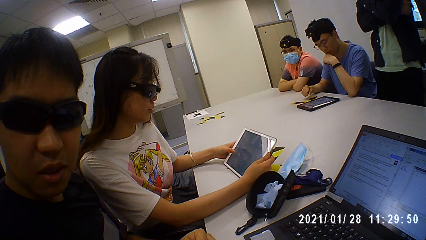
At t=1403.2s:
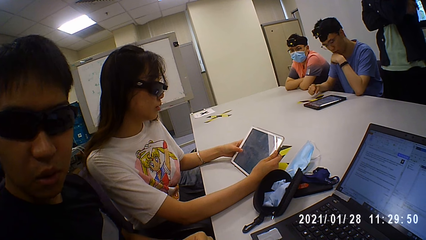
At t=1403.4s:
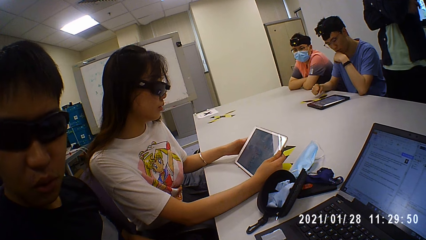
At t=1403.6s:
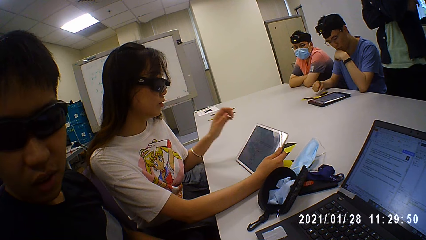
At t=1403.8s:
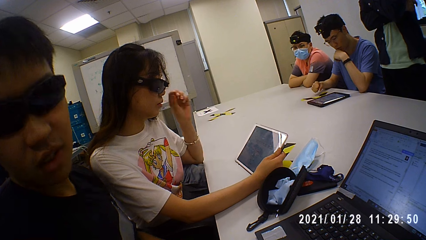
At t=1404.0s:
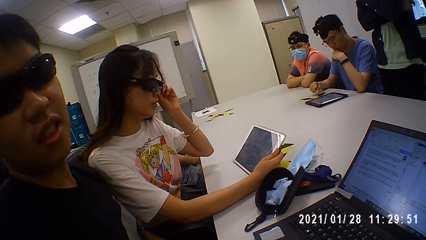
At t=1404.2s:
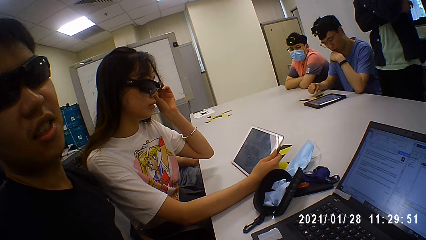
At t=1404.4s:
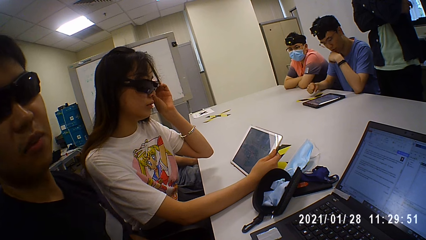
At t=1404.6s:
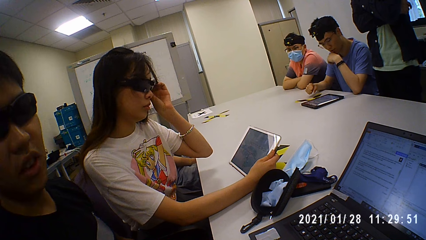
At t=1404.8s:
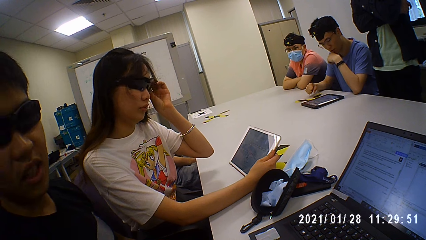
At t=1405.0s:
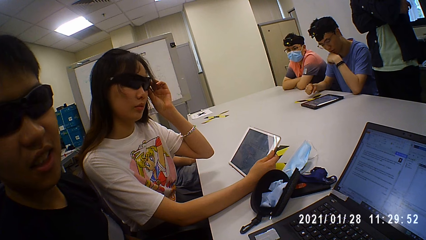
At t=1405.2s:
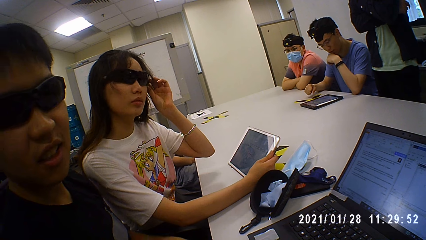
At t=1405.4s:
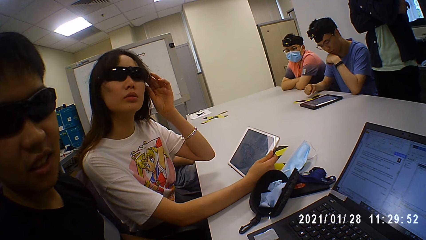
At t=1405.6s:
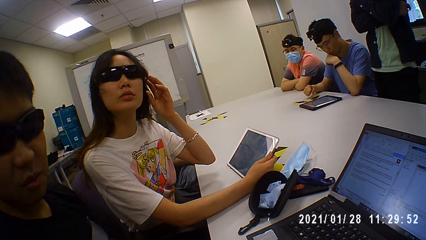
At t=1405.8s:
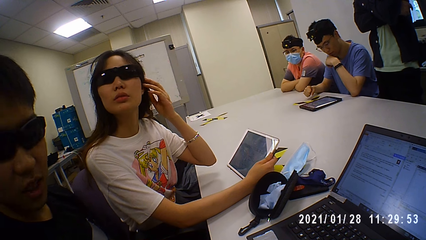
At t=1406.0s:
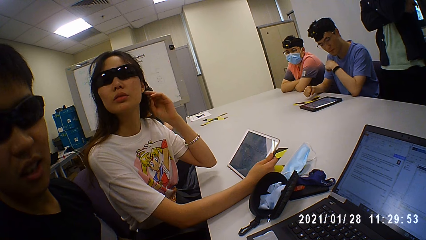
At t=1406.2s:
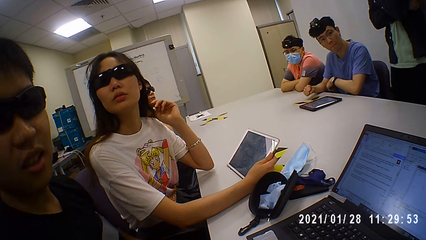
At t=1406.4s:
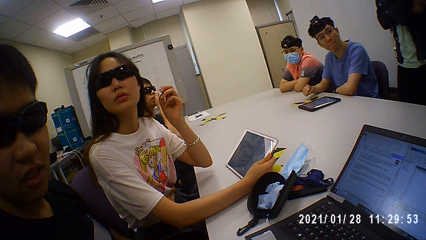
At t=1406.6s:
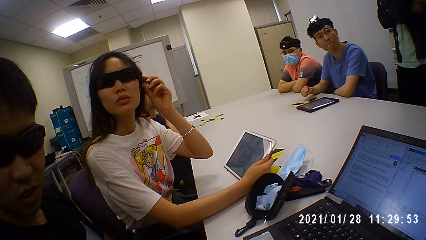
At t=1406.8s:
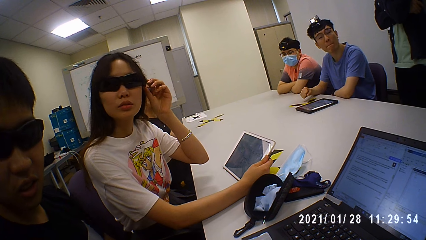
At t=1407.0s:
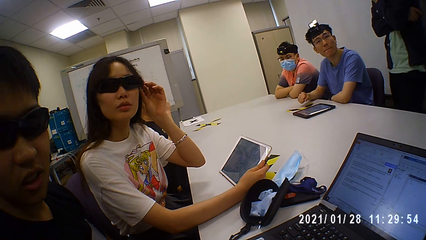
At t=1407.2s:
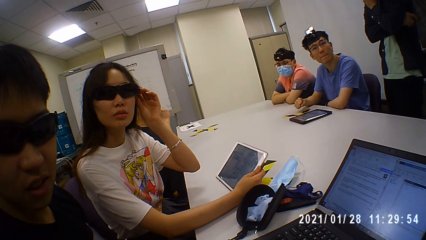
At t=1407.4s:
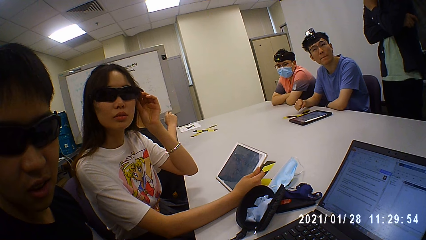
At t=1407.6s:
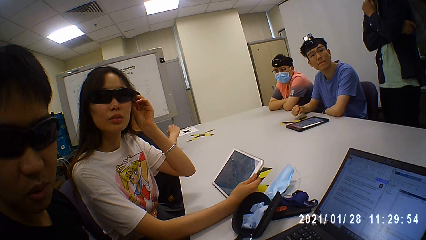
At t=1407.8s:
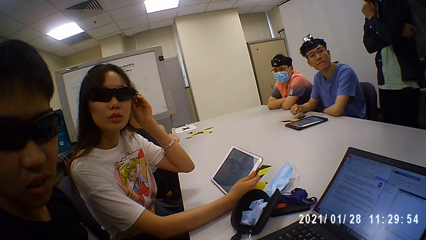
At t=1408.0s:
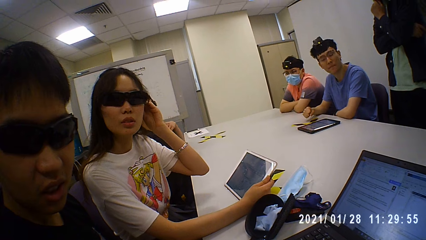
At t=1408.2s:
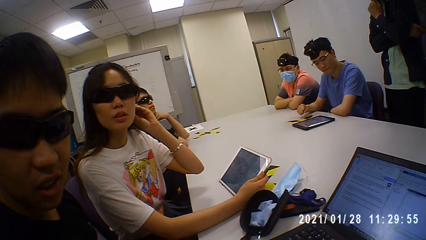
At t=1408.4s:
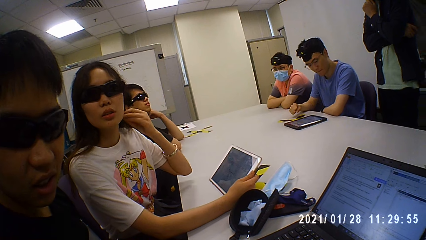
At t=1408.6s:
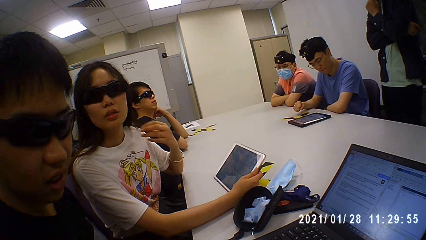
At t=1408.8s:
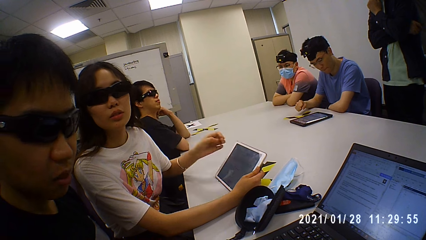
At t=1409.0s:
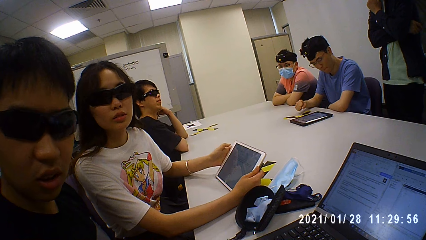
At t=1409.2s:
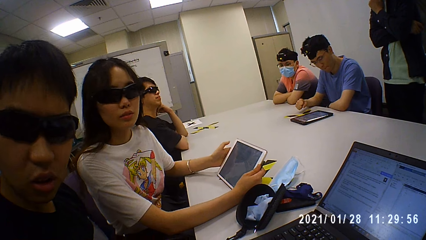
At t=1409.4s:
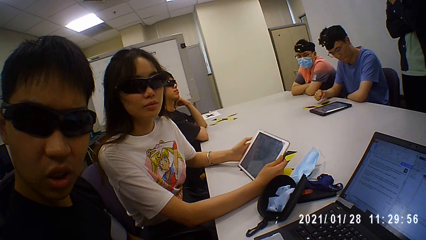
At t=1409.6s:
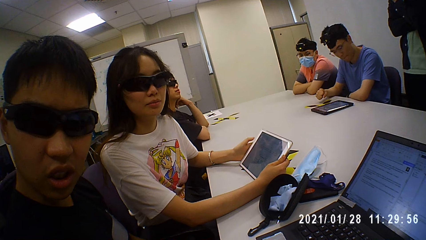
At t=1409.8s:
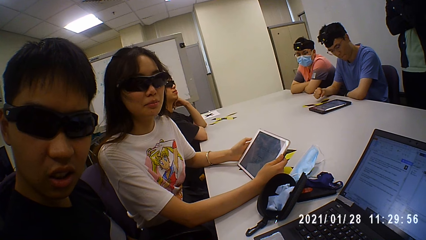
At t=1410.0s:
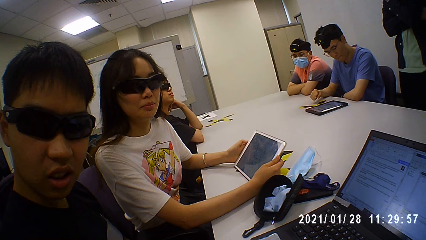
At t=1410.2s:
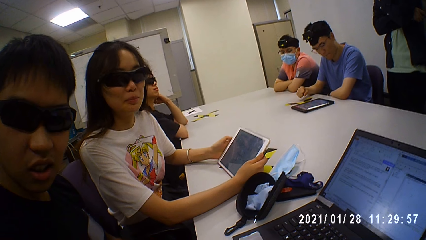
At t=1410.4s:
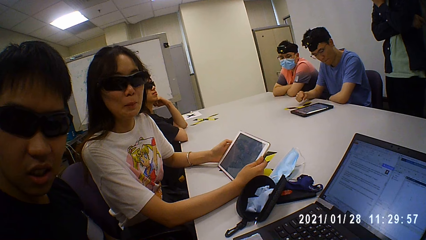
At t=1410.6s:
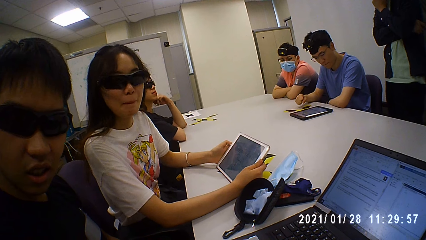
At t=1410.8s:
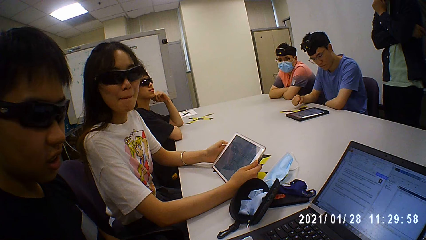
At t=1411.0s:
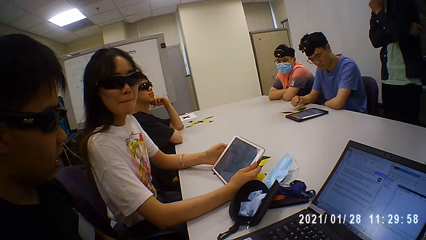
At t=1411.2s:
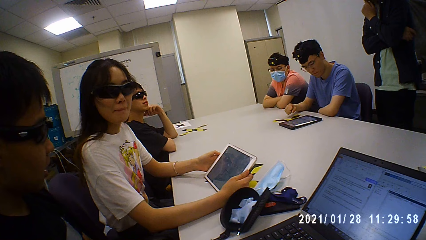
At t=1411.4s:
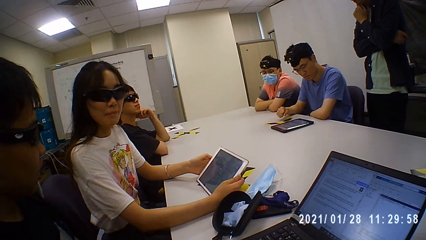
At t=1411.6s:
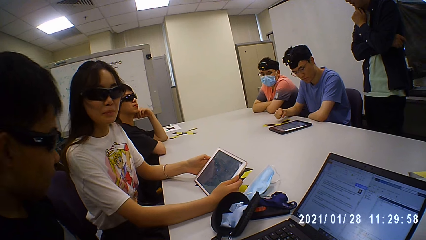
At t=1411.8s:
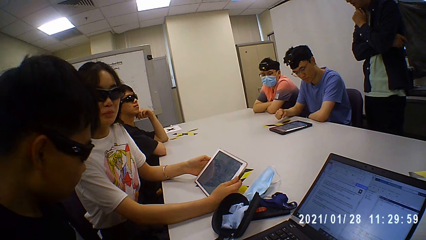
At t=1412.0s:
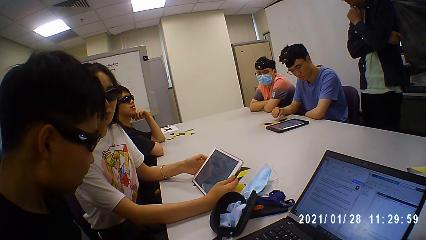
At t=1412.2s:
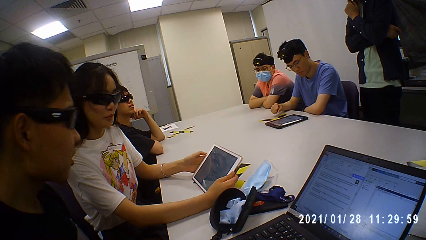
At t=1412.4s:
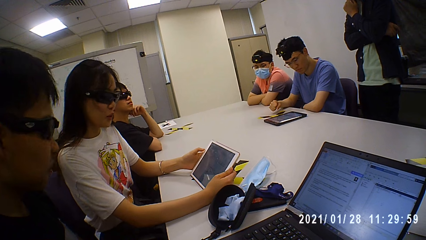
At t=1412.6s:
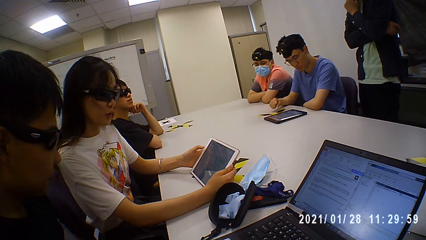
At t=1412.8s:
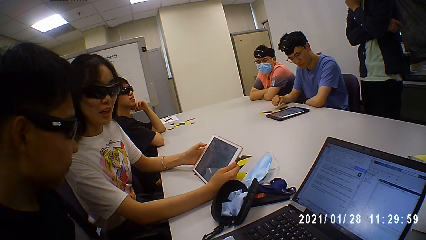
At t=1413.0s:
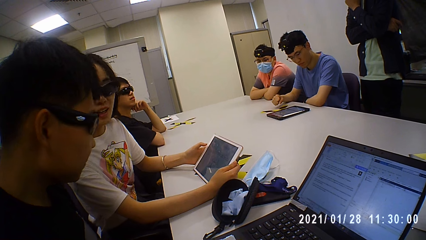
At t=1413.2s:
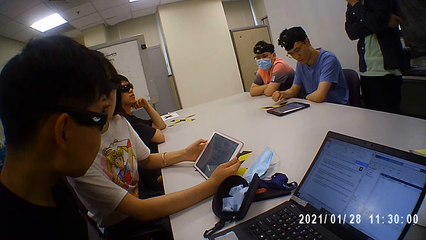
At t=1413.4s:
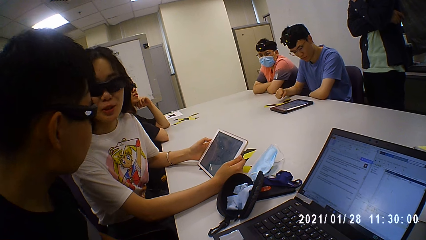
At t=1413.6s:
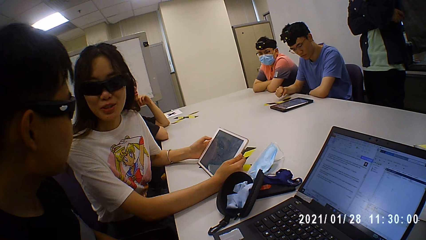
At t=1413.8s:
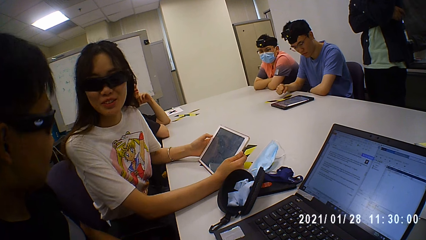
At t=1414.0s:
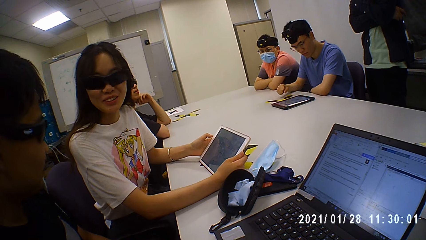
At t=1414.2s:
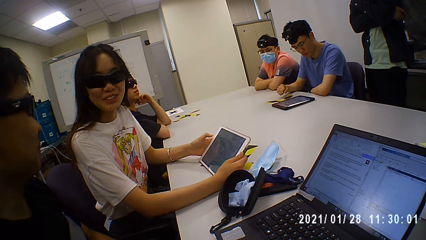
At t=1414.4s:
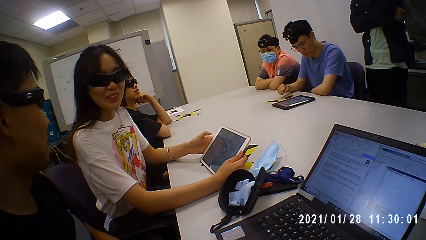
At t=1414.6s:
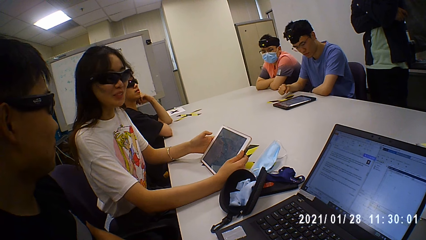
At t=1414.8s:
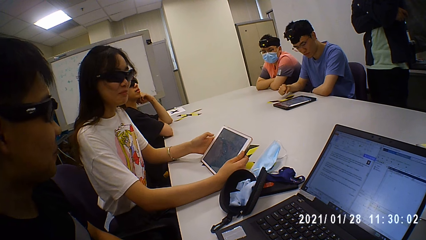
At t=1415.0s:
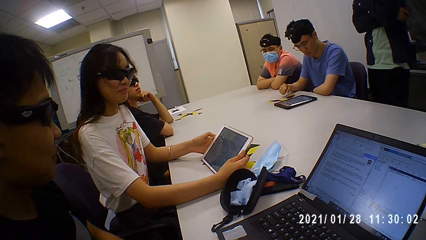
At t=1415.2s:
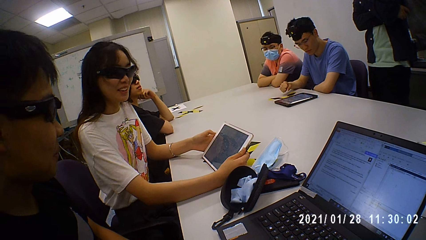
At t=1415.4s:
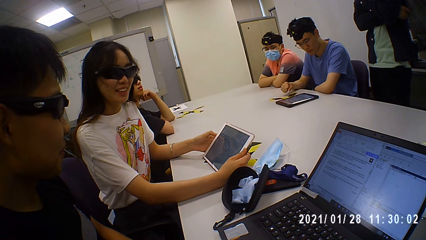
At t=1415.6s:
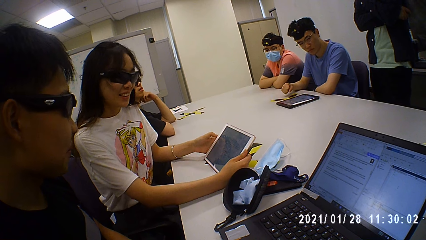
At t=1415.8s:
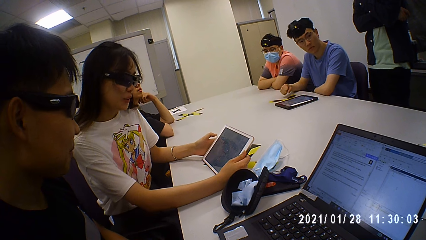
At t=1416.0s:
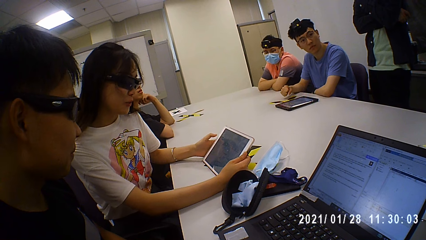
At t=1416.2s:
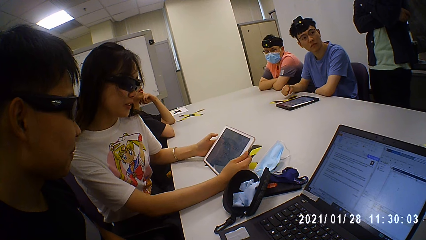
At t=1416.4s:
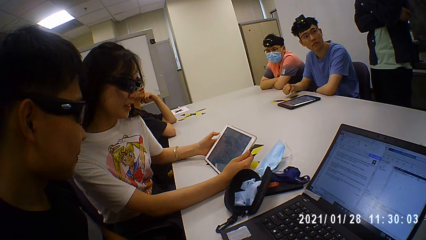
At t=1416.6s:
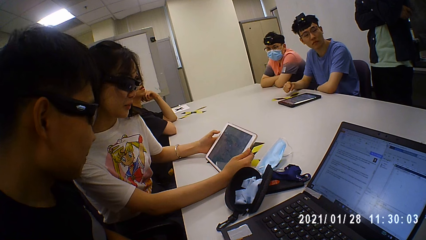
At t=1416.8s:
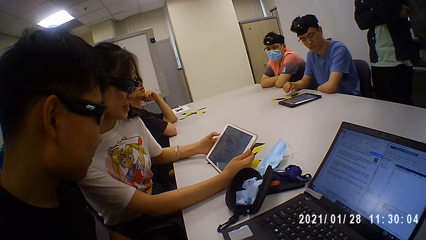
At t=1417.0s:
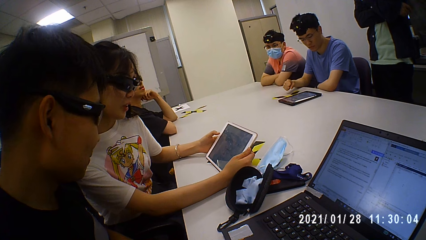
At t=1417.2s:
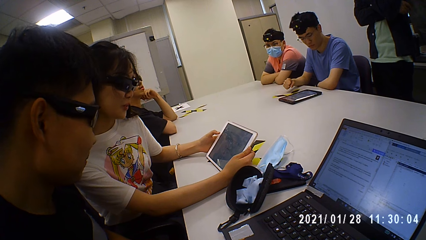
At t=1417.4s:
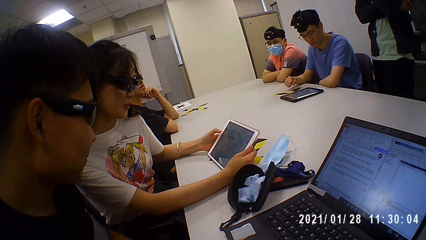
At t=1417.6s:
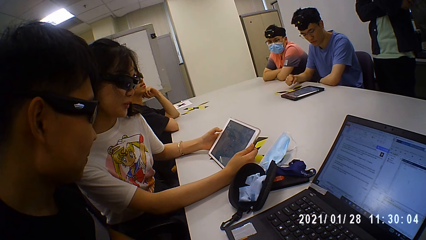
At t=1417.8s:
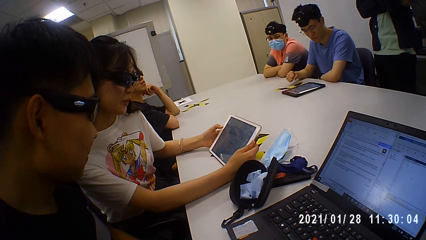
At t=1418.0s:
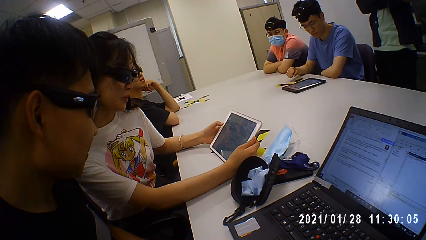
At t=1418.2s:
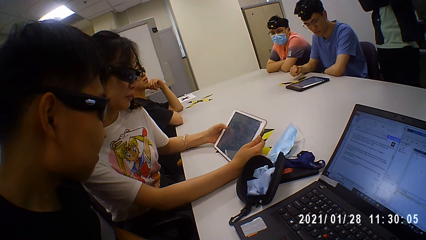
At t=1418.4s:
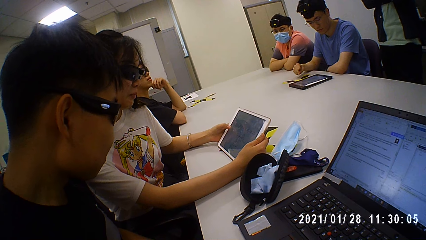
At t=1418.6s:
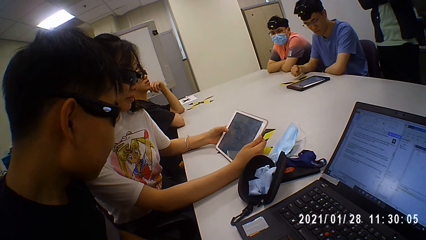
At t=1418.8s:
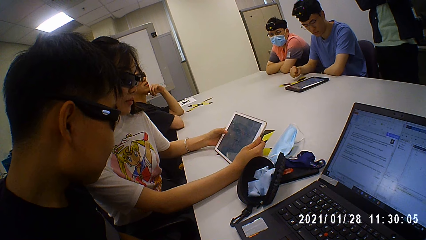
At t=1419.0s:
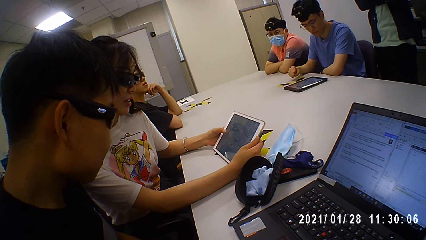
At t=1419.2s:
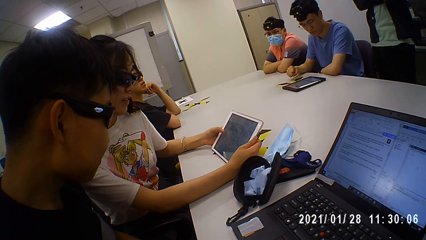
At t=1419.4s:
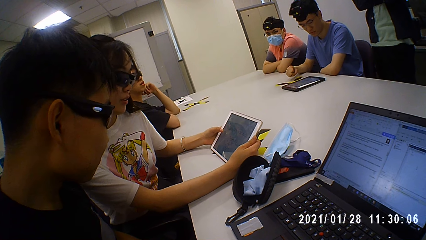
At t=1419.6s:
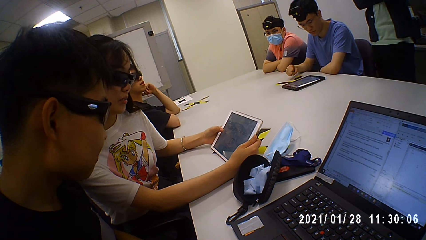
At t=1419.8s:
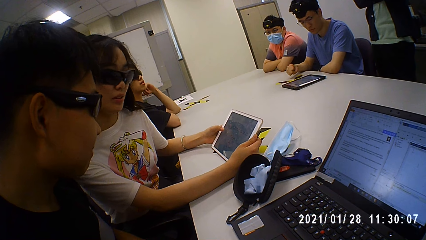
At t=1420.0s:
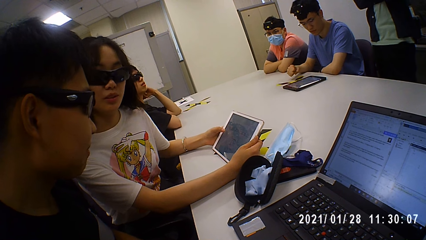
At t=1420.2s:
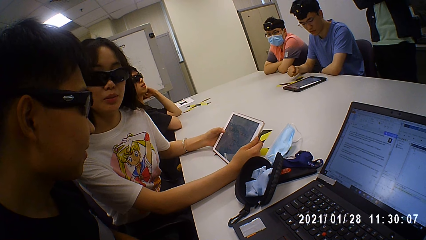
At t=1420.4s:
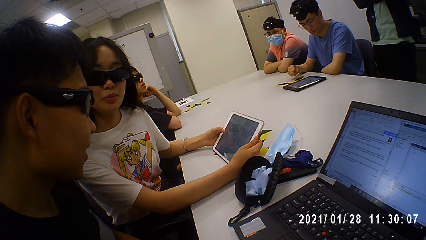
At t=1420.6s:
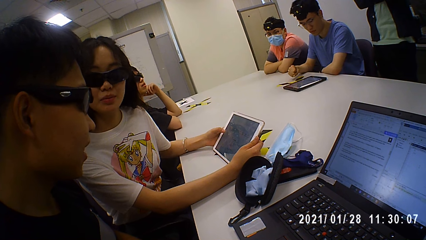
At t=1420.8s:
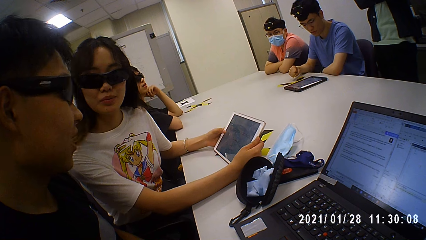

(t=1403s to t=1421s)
A person adjusts her goggles and touches her hair. A man talks to the camera wearer. The camera wearer talks to a woman. Another person stands near a third person. The woman talks to the camera wearer. The camera wearer talks to the woman. The woman talks to the camera wearer and looks at the tablet.
